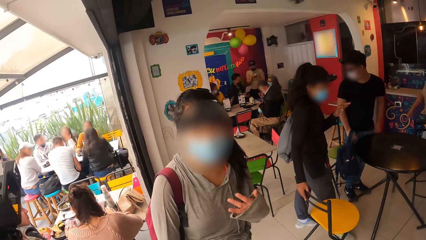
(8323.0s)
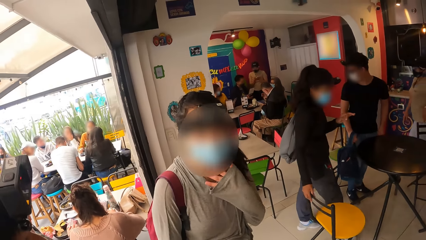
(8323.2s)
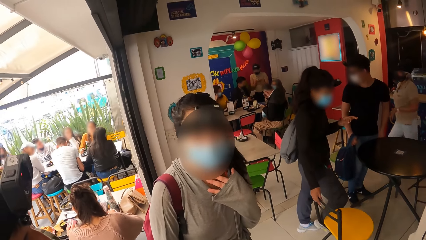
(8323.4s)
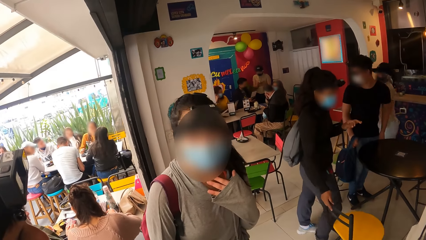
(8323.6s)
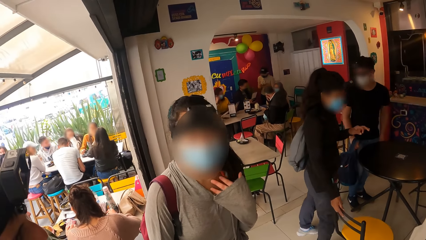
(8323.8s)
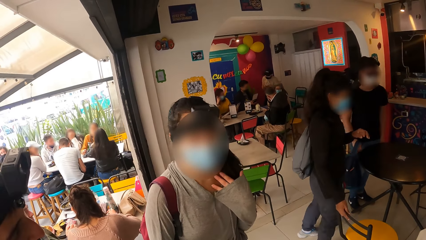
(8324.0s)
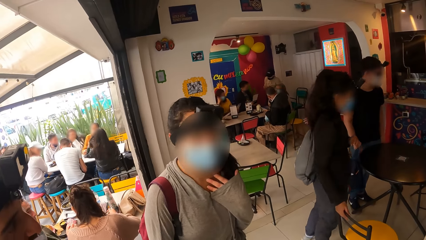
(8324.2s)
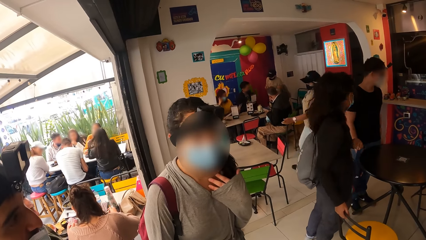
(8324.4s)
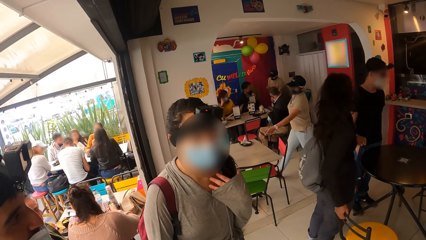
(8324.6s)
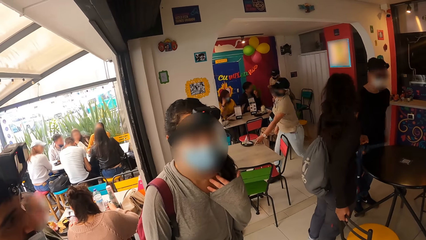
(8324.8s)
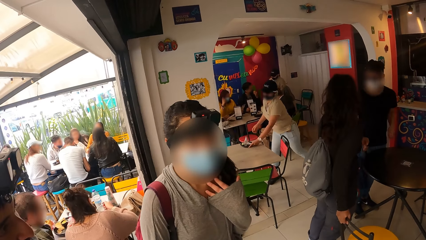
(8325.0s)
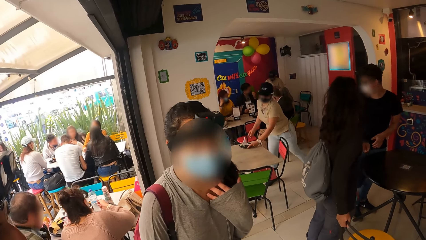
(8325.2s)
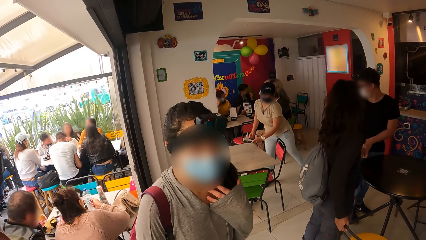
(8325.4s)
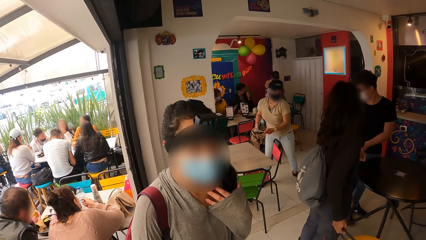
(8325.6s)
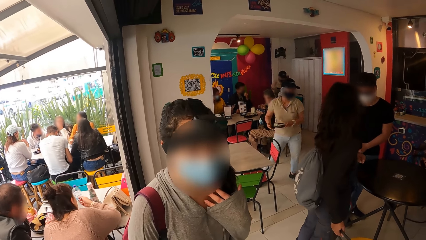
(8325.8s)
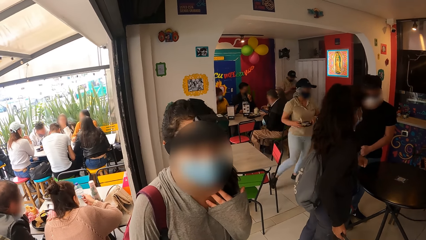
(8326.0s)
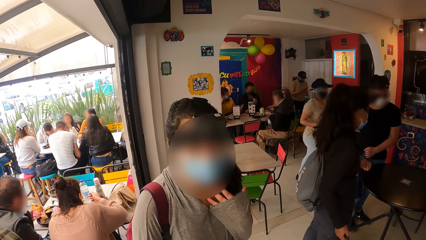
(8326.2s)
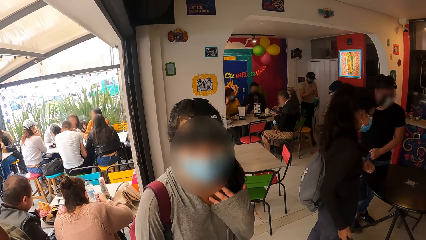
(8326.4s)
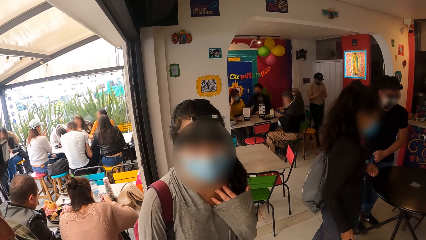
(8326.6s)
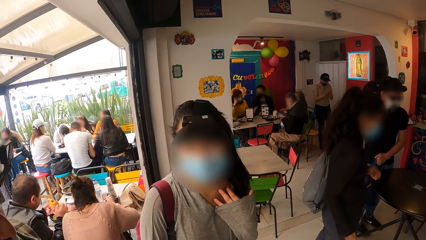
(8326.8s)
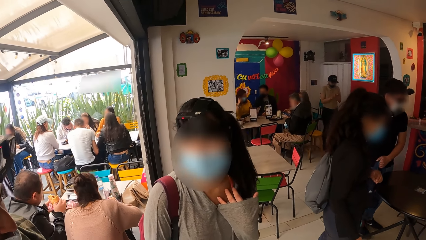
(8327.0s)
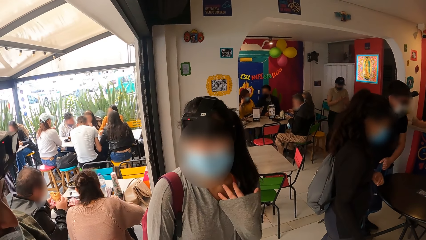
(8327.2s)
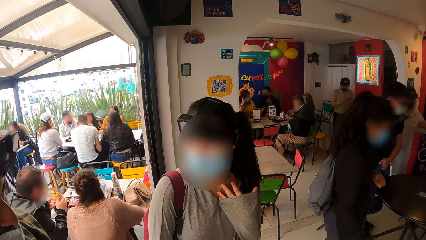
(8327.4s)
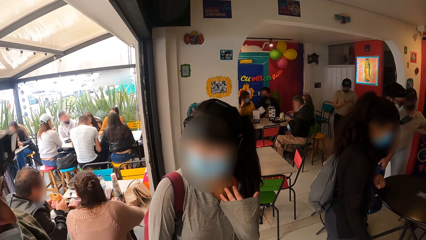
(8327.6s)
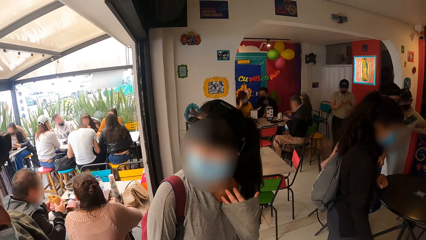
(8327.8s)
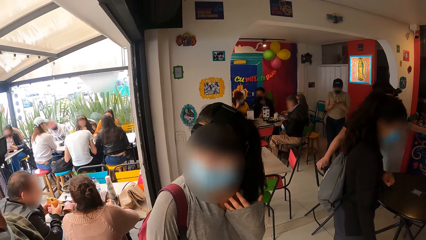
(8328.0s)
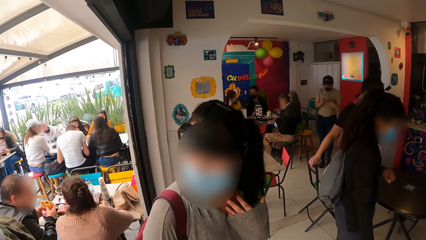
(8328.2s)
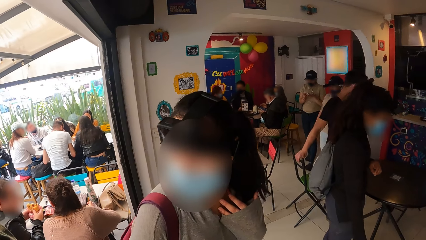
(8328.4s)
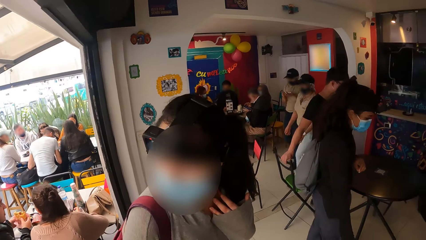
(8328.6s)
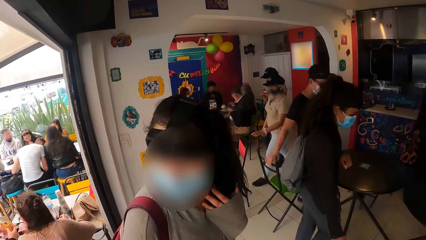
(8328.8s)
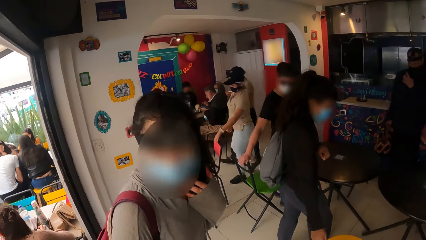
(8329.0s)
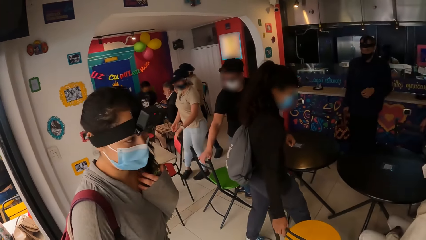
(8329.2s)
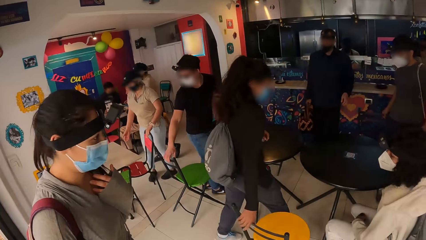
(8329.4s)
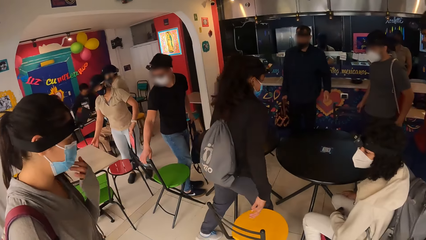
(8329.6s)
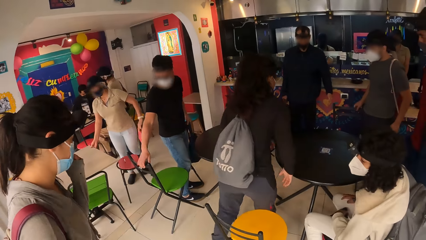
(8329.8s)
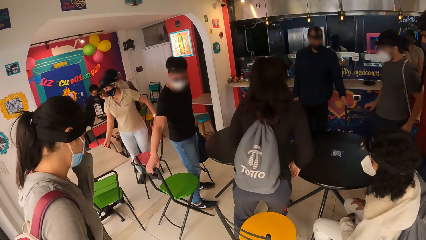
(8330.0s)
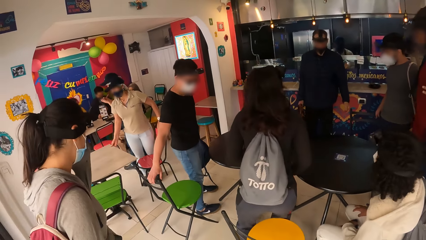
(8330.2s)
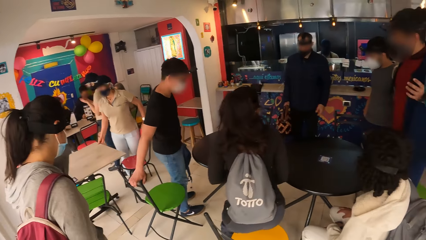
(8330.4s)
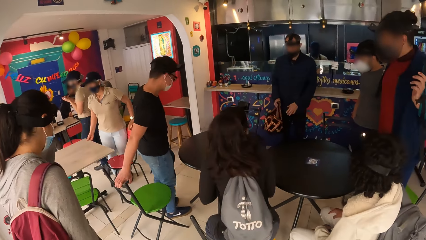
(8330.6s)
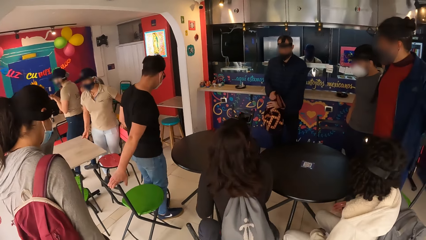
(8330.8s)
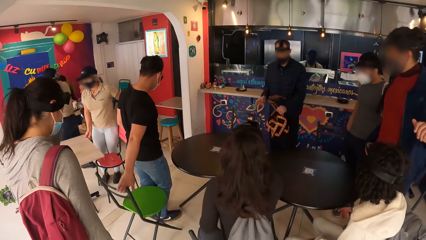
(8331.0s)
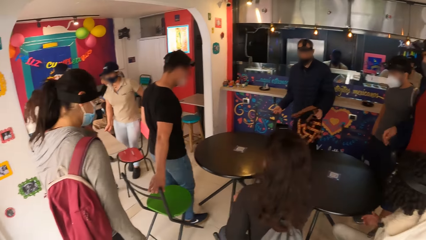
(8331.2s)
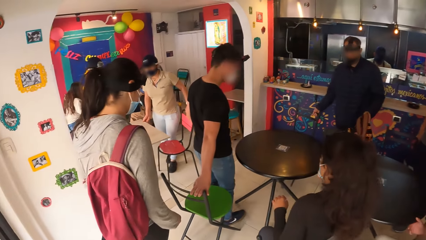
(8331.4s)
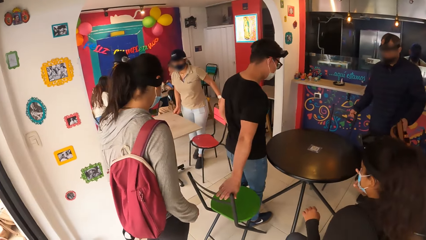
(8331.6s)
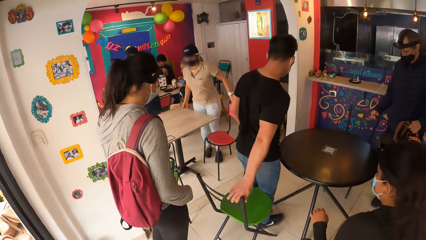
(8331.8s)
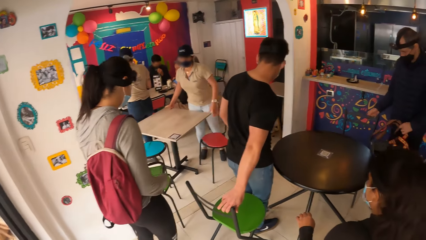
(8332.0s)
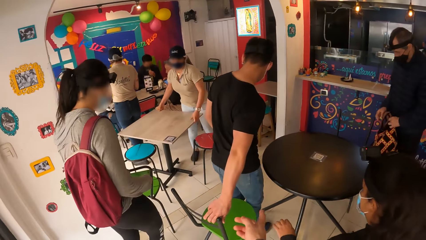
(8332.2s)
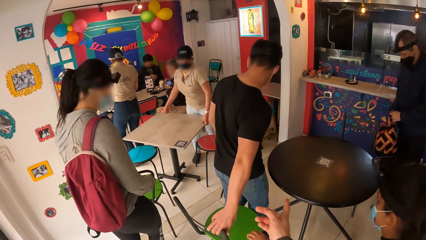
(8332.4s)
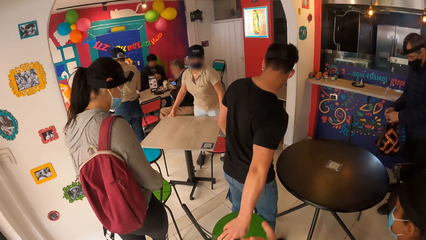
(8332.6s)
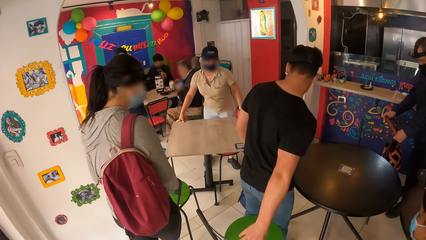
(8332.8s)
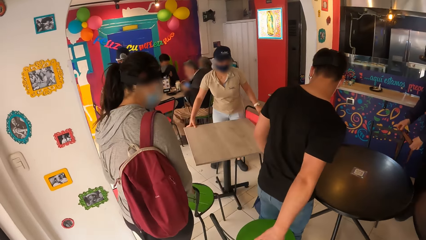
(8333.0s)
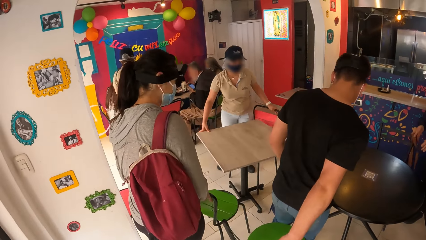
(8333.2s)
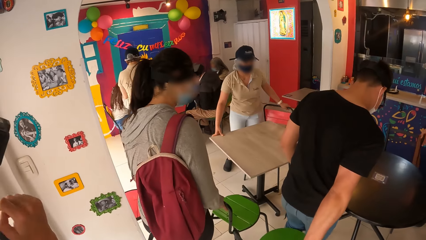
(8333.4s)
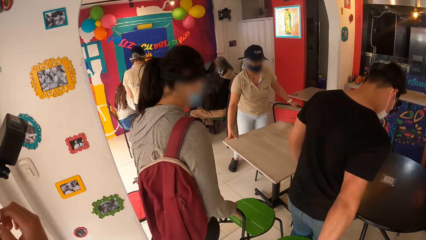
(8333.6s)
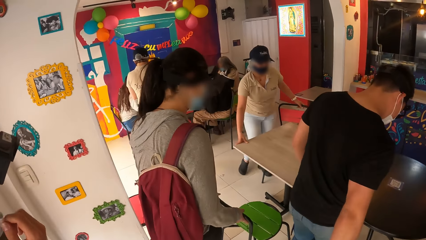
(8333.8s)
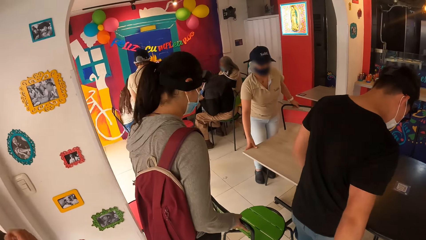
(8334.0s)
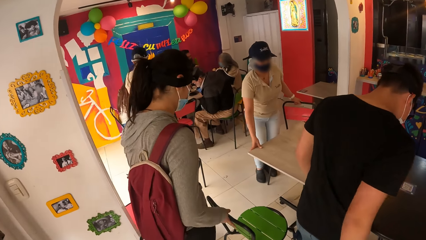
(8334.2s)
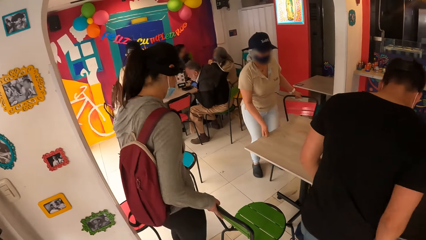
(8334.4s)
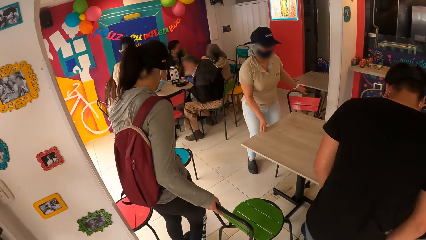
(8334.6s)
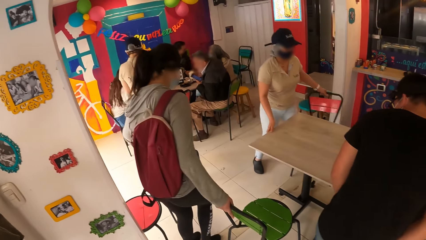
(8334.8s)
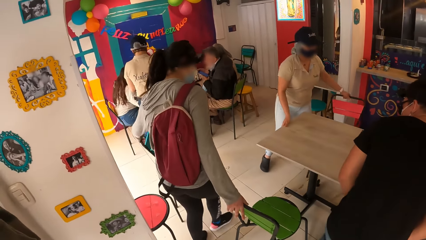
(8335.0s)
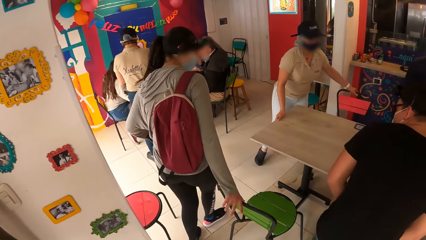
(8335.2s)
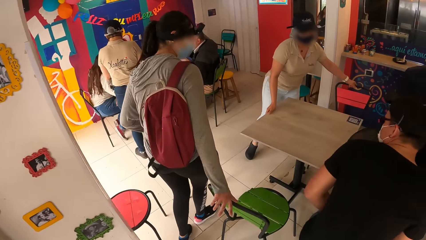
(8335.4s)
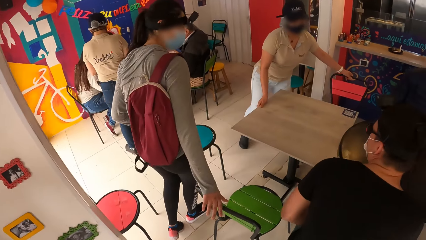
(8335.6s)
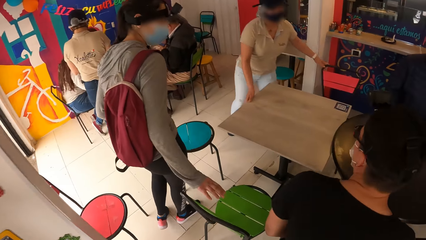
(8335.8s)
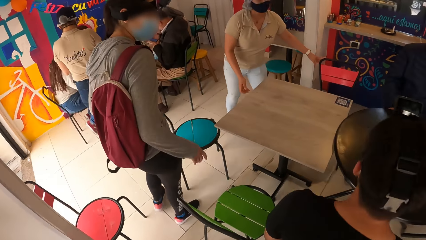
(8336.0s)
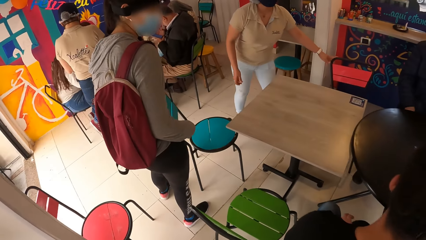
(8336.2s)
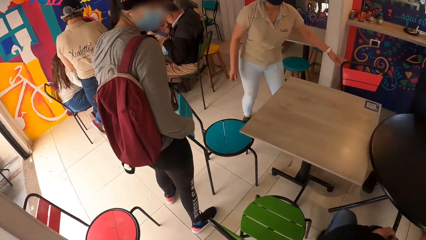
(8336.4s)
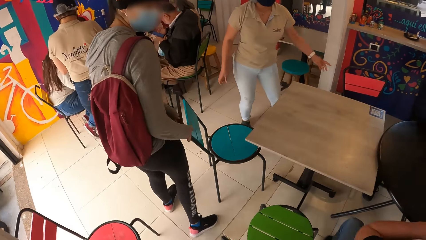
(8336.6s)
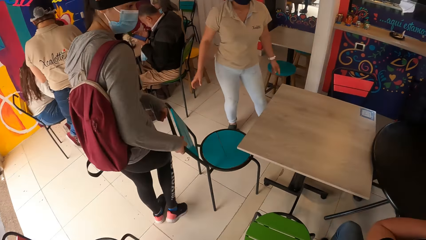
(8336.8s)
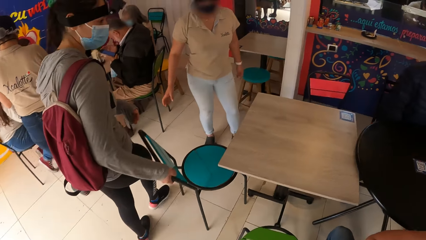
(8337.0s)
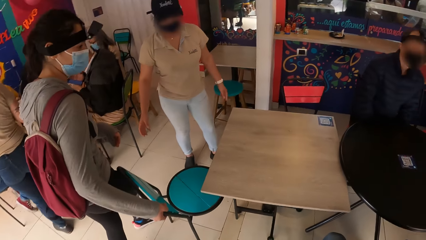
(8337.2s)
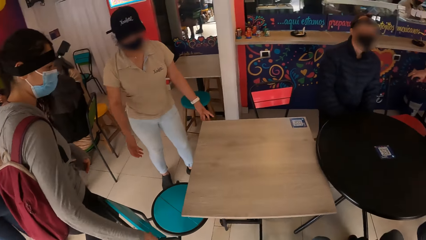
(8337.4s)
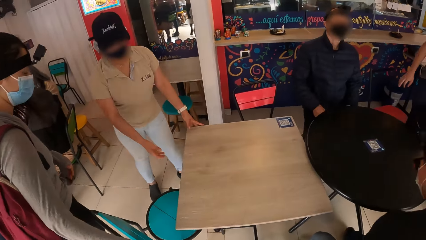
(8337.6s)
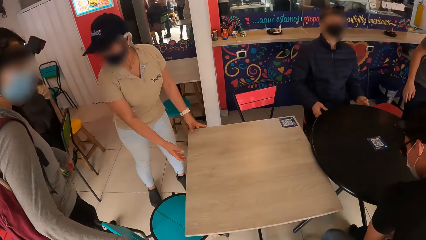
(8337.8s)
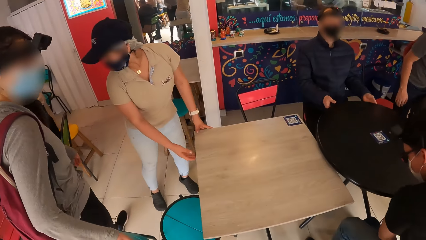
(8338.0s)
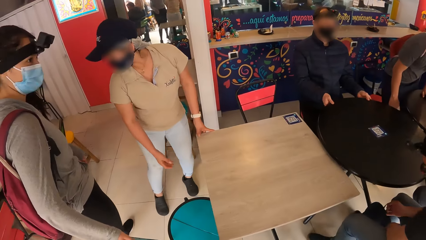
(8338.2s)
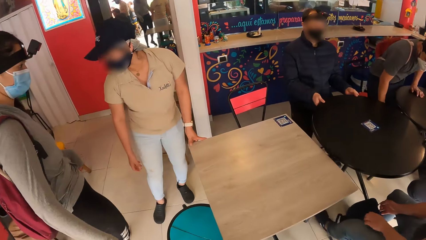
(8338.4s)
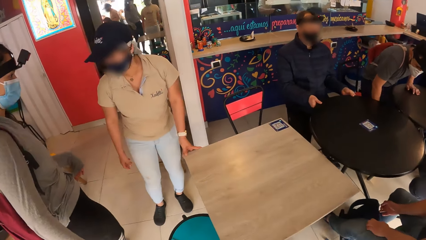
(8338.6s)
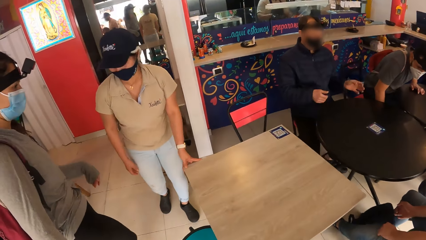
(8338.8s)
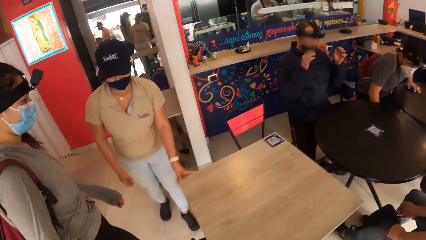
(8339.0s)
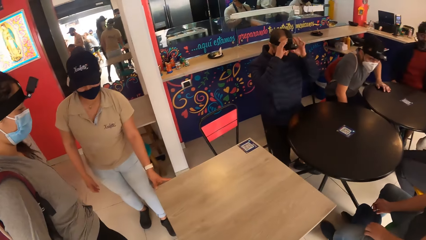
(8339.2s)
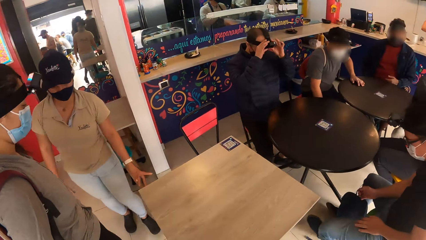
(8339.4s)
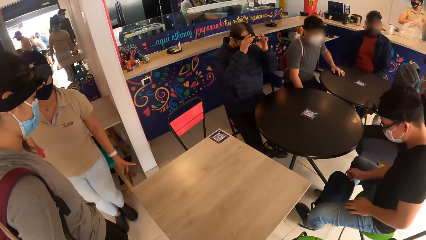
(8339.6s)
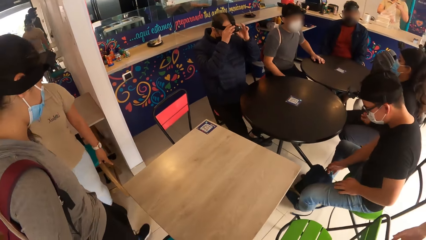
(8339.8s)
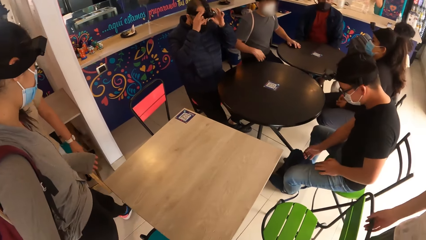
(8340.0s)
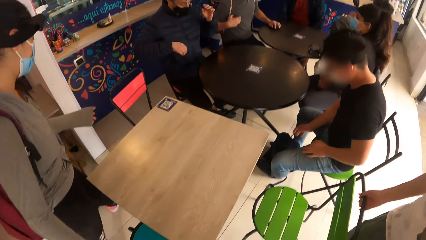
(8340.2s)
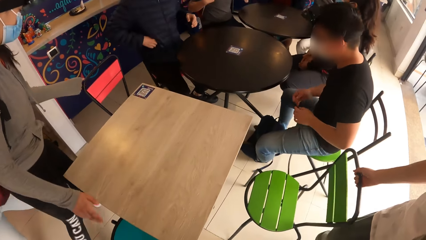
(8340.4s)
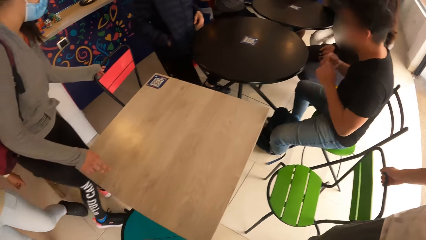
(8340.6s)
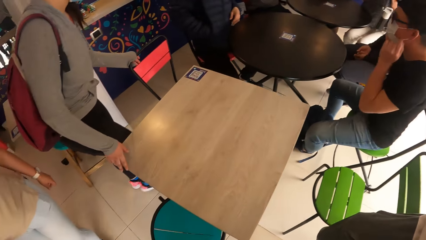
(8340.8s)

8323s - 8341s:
A man holds the bag with his left hand. A woman drags a pink chair and a table with her hands. Another woman sits on the orange chair. The camera wearer walks in the hotel. A third woman drags a green chair with both hands and drags a blue chair with her left hand. The man sits on the green chair. The third woman adjusts the blue chair with her right hand. The first woman adjusts the table with her left hand. Another man adjusts the table with both hands. A third man sits on a chair. The second man adjusts a camera on his head with both hands. The first man adjusts the bag on the floor with his right hand.
